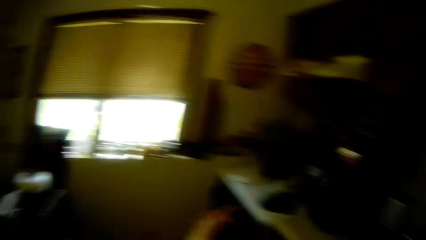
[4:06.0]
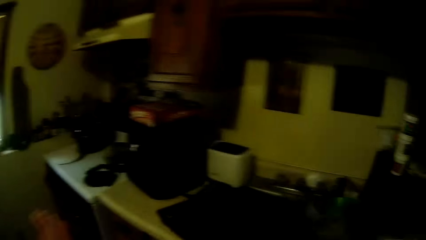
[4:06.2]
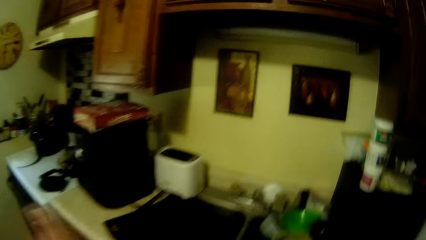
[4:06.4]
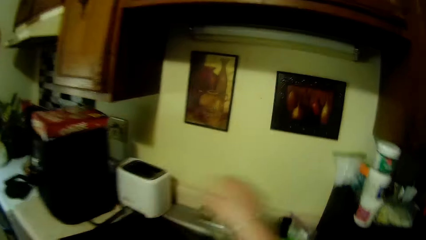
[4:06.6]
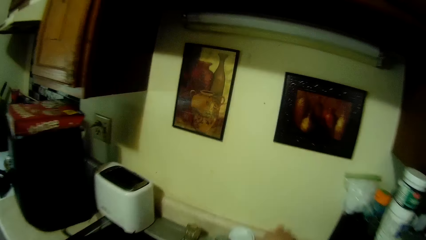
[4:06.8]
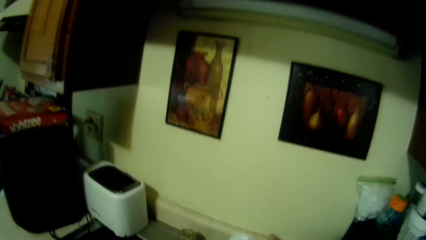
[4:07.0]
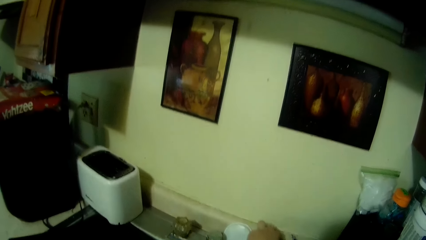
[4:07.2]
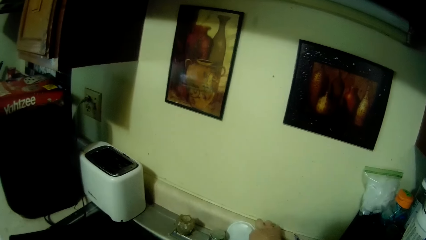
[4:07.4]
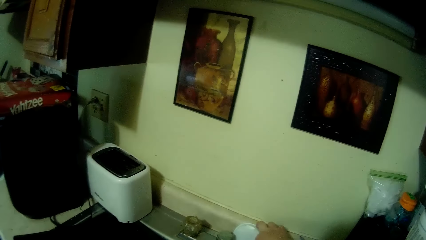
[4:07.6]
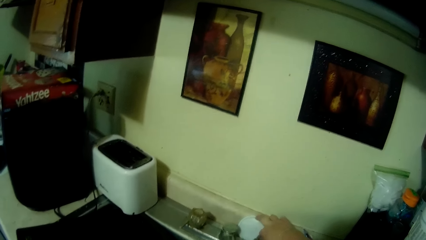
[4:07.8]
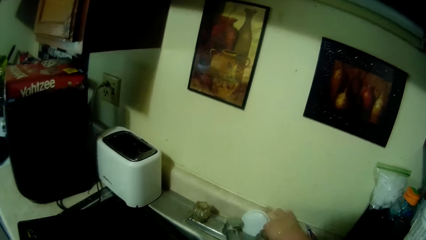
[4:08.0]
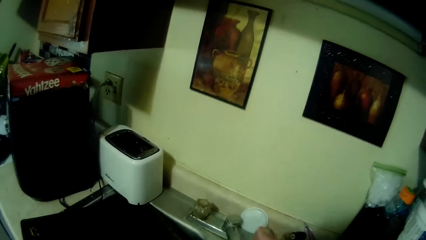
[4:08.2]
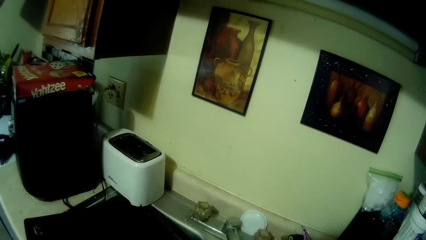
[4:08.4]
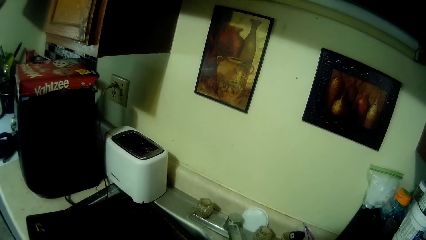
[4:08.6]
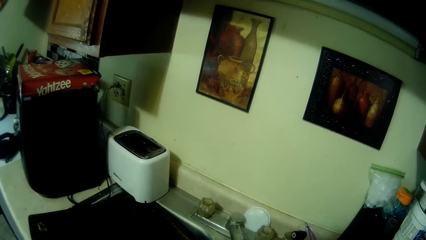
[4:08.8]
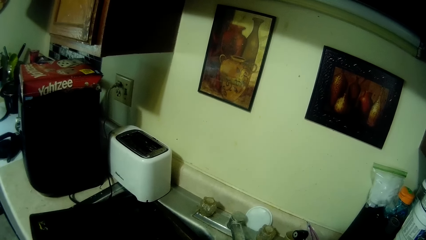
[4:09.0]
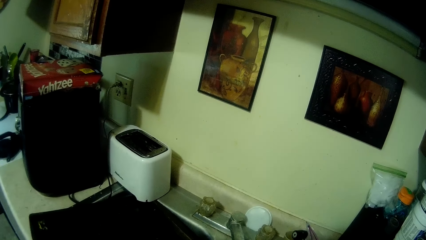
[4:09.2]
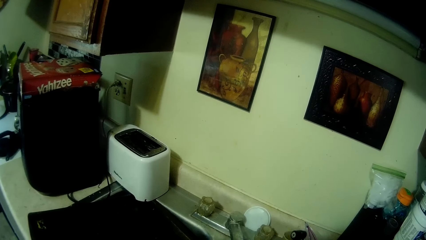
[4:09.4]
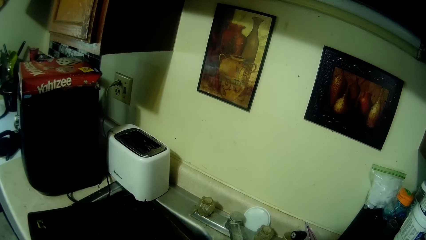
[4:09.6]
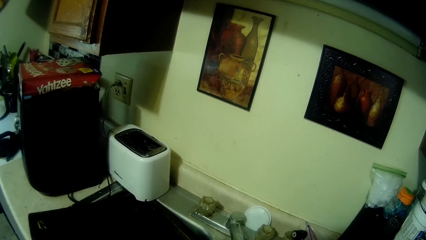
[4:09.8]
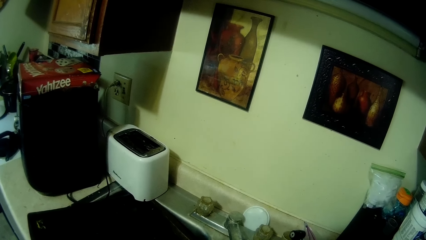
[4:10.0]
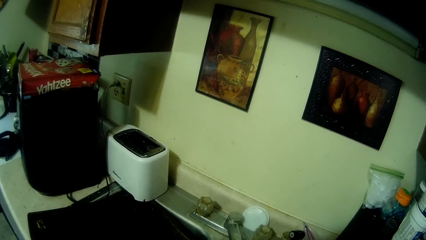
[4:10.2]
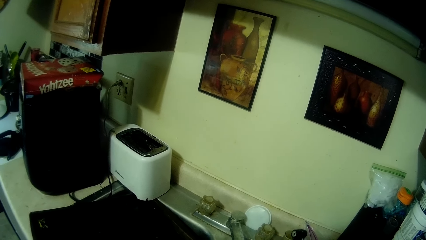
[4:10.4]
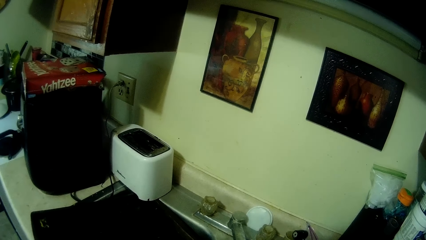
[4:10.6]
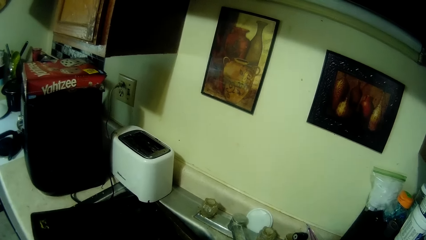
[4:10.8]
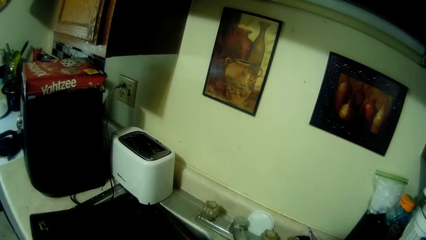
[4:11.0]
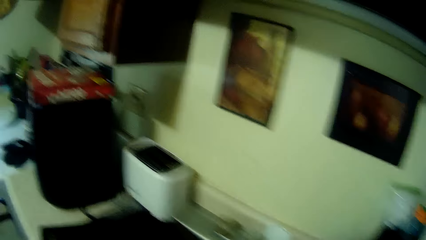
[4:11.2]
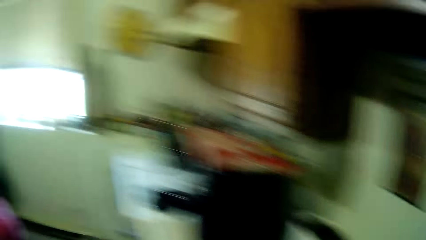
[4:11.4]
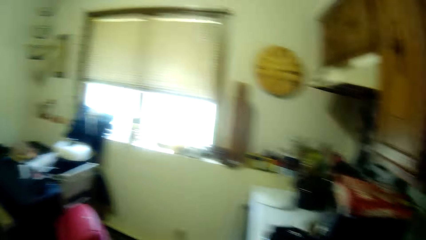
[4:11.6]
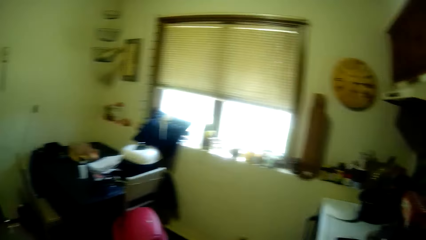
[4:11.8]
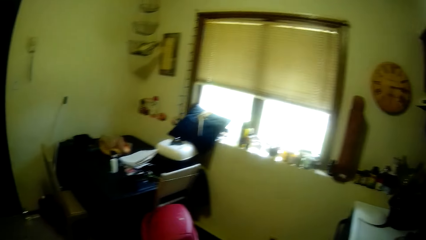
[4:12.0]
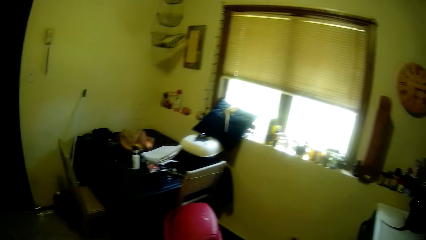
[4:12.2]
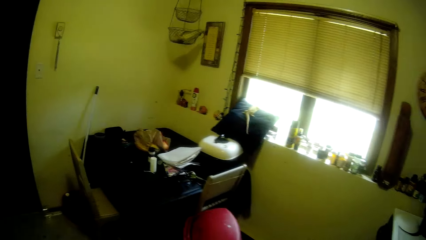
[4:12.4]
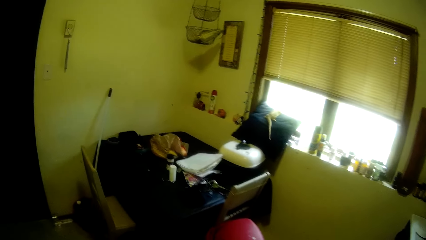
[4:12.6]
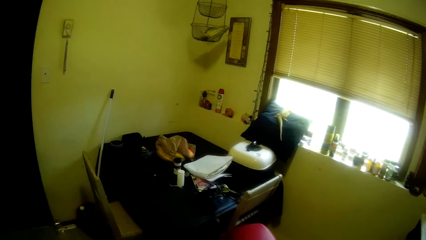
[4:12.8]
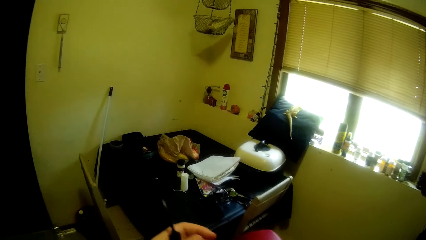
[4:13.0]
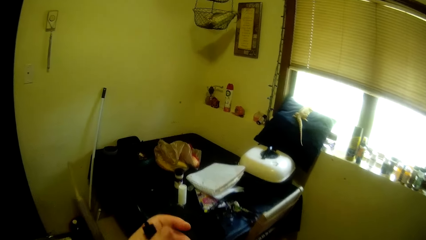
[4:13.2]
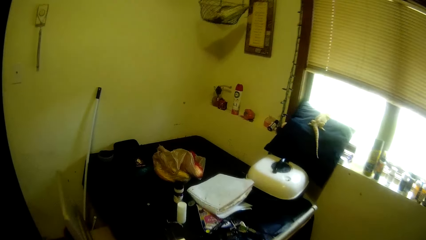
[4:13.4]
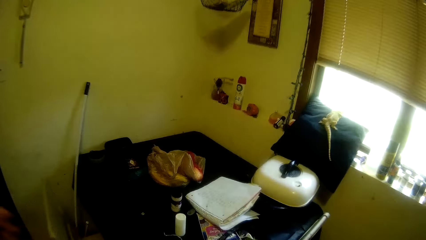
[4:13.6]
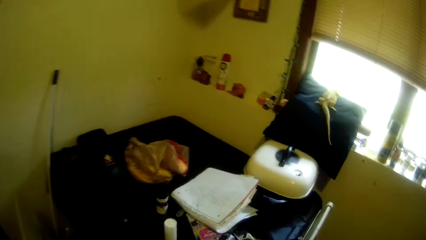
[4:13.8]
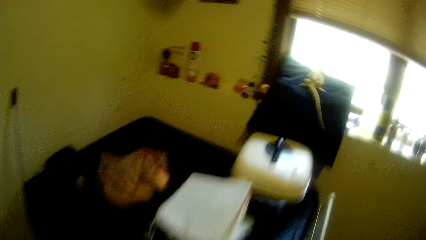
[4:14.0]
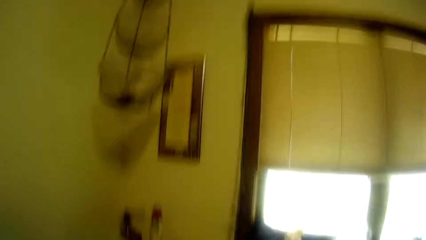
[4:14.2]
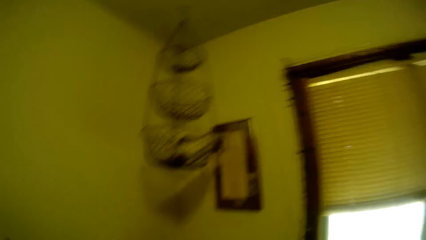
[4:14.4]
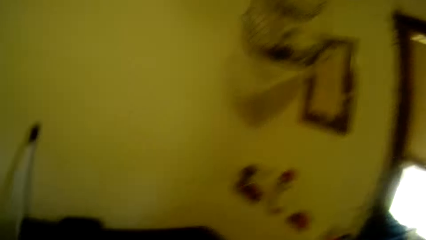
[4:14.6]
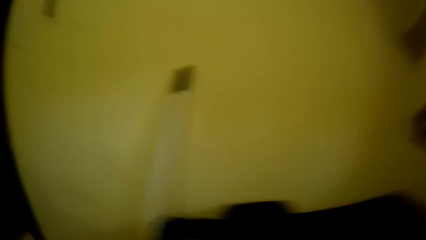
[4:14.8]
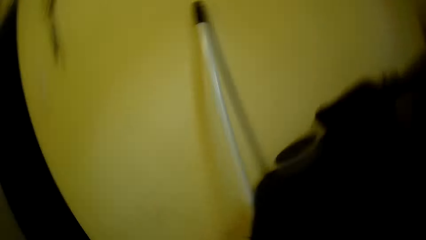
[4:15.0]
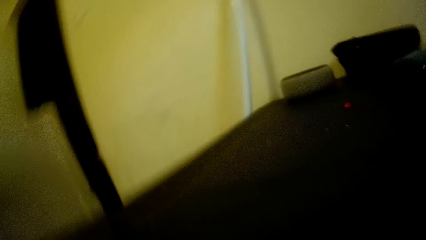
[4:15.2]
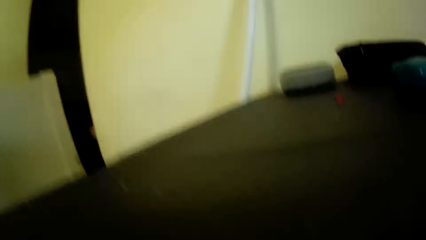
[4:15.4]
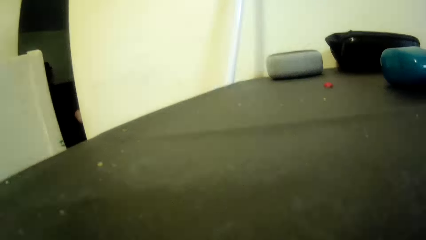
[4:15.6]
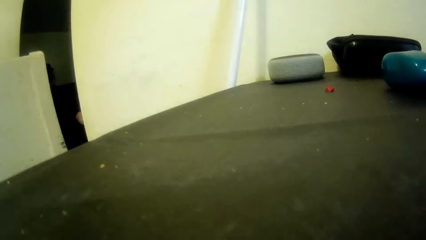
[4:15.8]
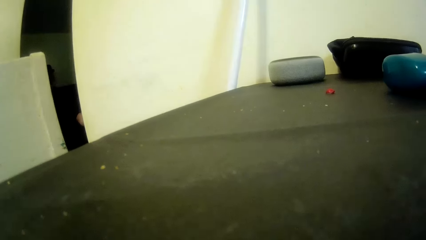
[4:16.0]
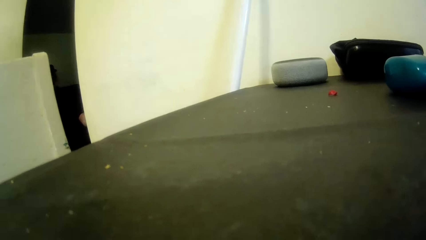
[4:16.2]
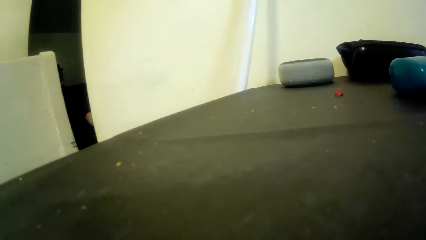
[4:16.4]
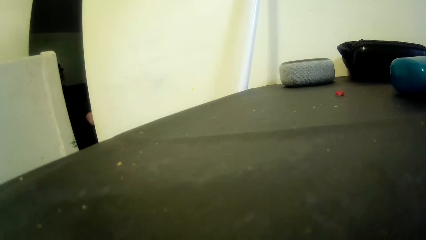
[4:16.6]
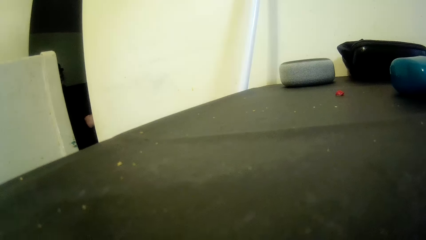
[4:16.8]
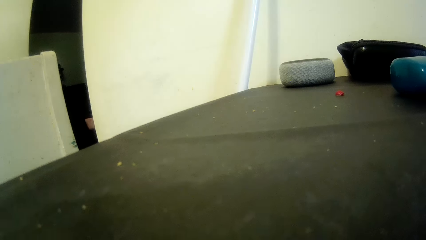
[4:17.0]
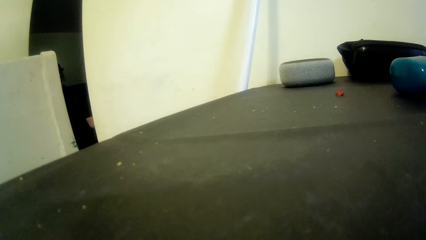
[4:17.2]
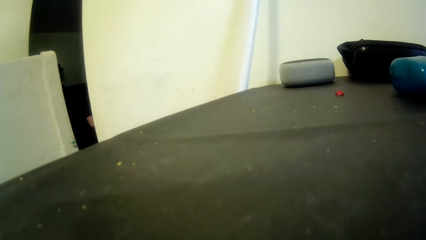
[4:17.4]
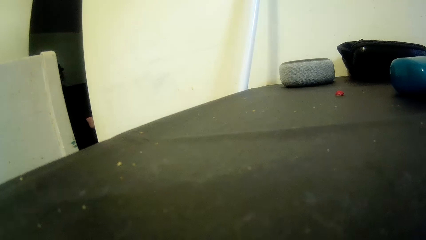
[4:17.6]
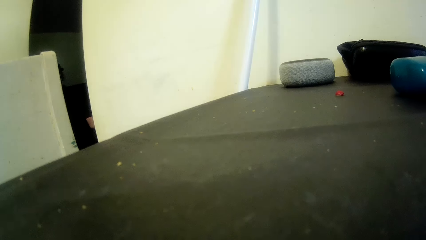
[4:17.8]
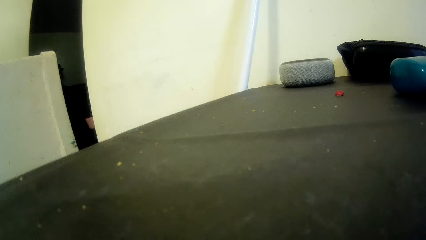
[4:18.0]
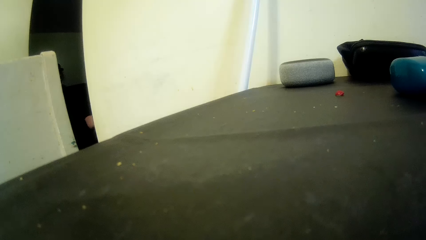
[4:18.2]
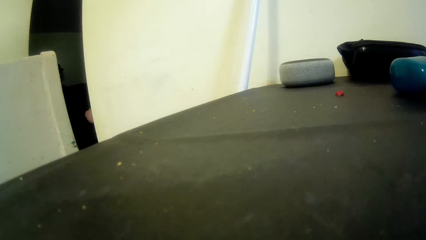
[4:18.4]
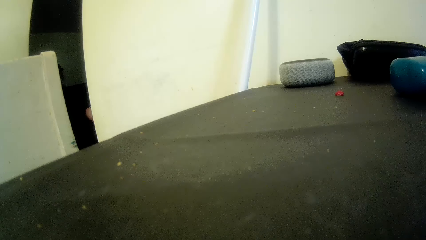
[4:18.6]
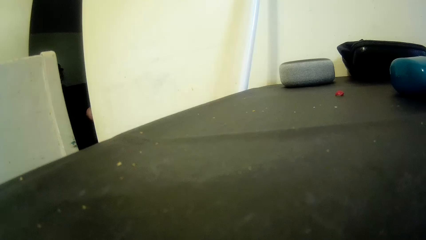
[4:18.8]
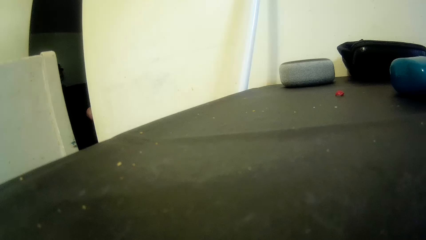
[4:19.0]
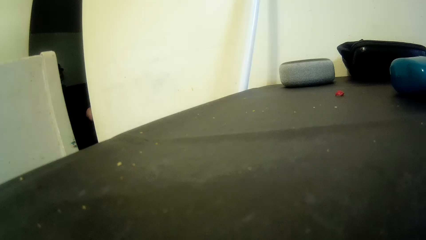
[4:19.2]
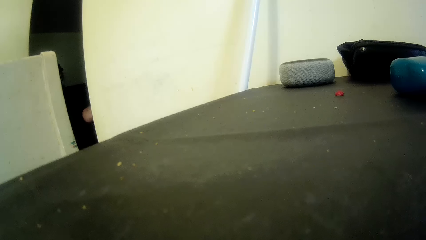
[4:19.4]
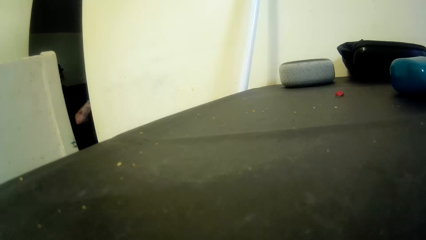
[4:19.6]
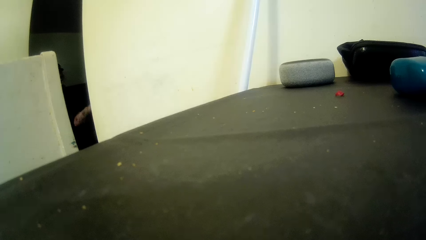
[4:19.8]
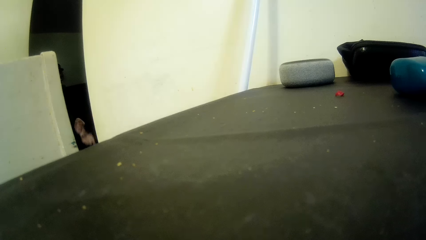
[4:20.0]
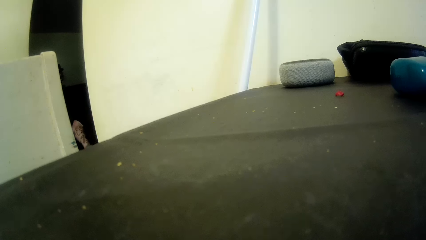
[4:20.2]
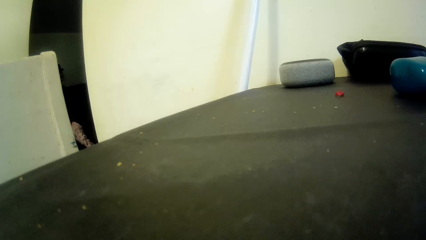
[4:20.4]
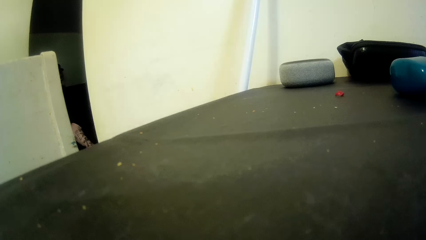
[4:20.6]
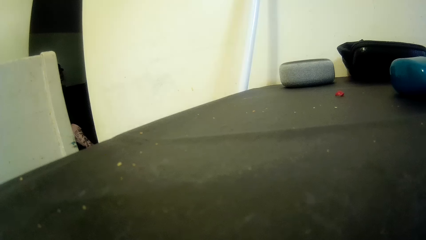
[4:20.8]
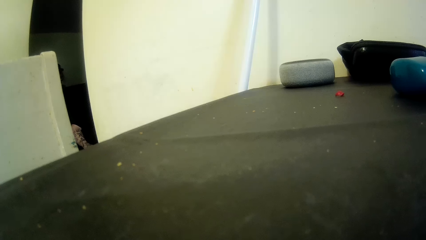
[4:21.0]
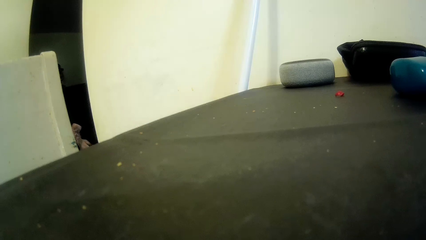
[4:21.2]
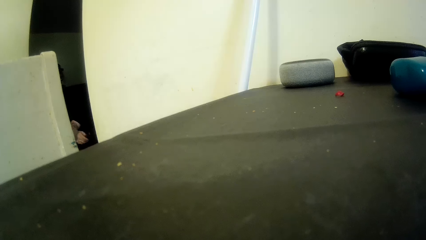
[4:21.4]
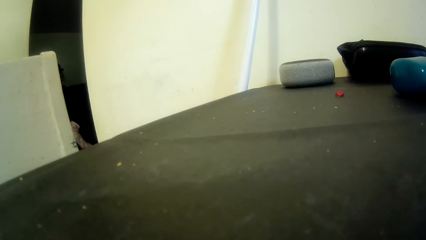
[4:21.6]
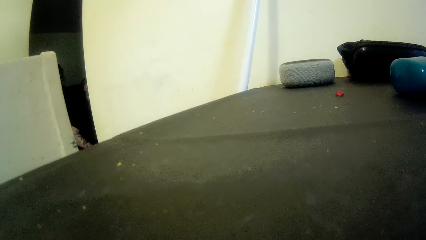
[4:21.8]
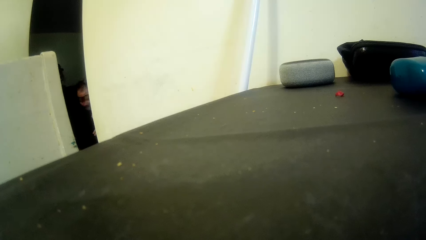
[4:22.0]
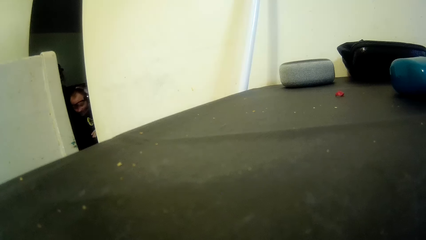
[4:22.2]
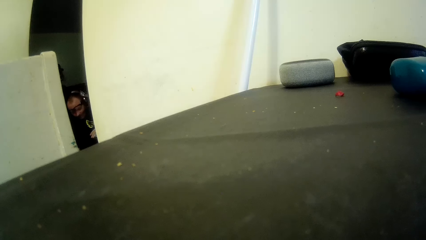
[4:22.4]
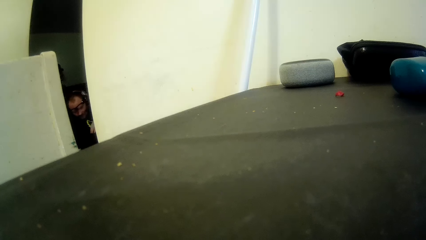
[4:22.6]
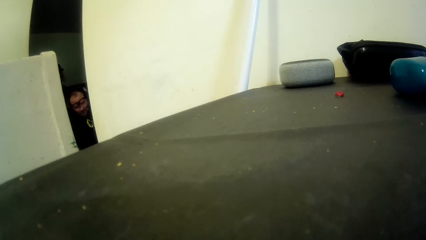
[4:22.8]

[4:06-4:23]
The camera wearer moves a hand. They open the tap. They walk around. A person moves a hand. The person bends on the side.
